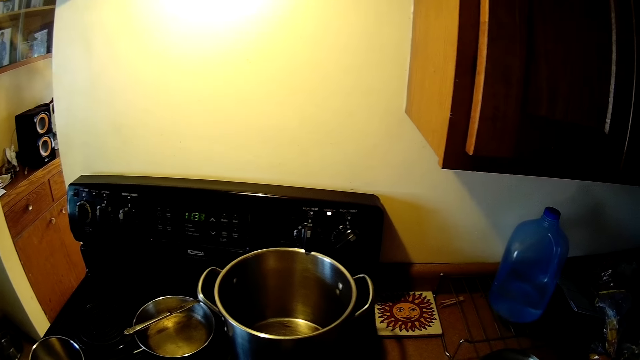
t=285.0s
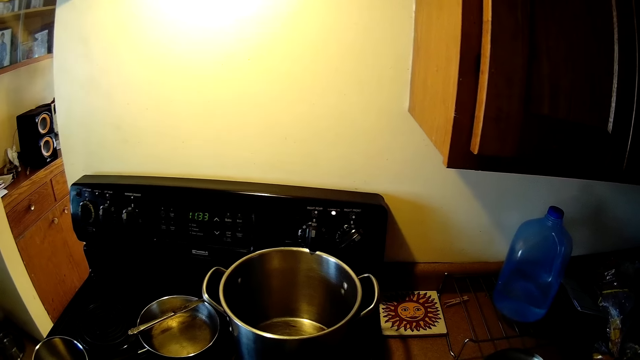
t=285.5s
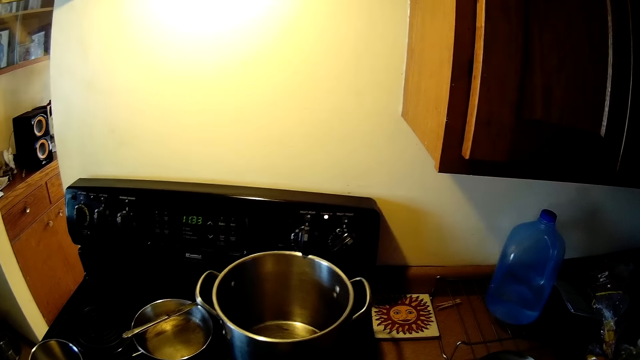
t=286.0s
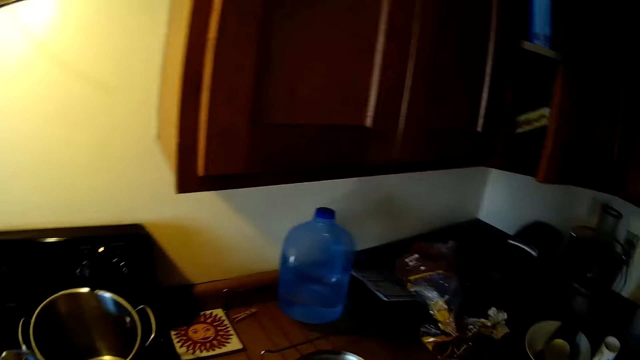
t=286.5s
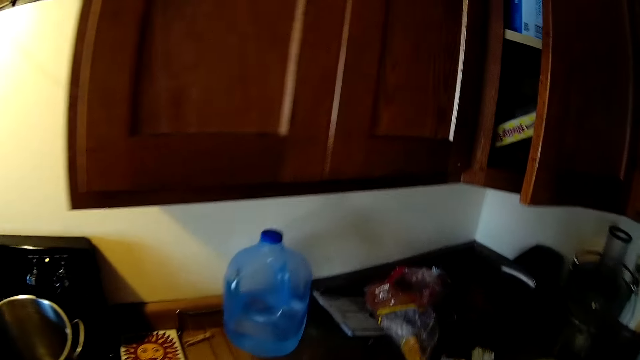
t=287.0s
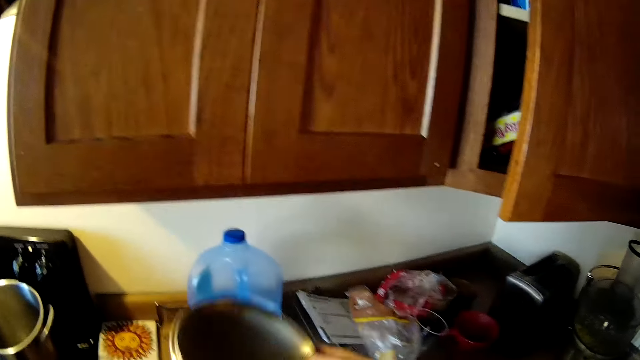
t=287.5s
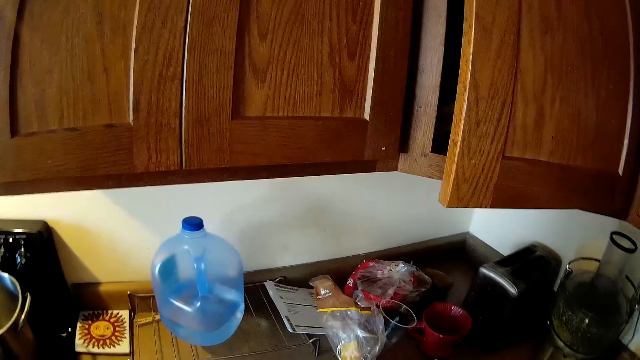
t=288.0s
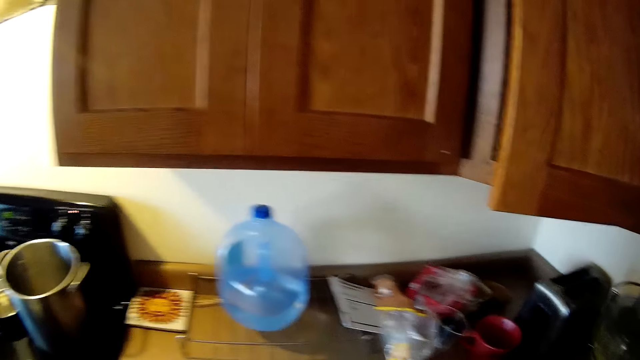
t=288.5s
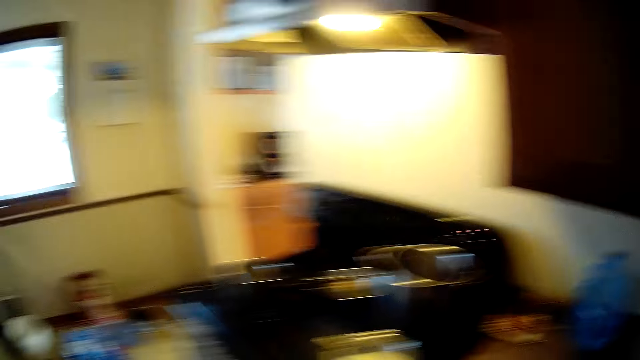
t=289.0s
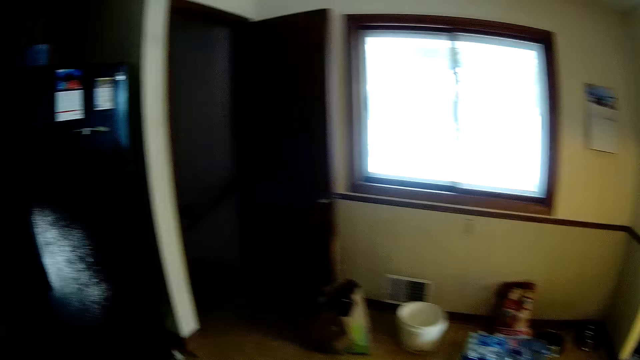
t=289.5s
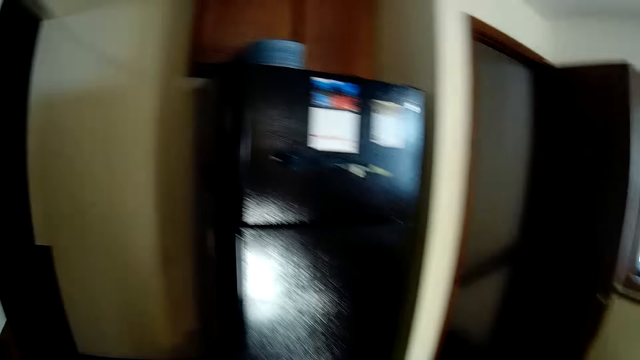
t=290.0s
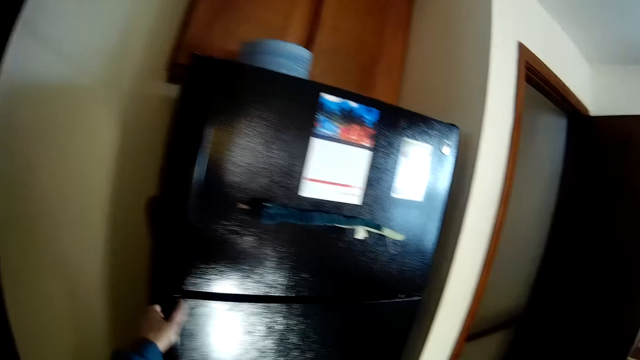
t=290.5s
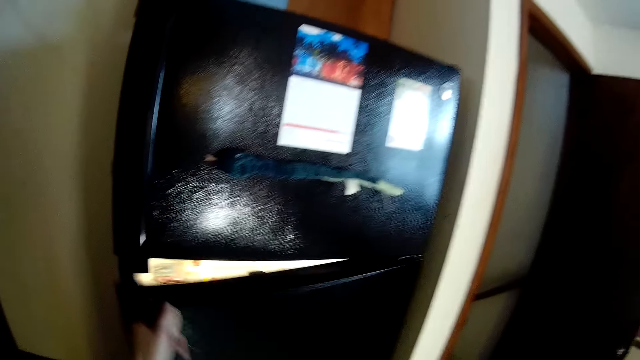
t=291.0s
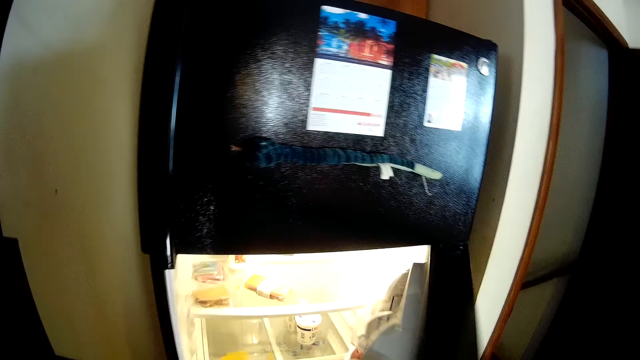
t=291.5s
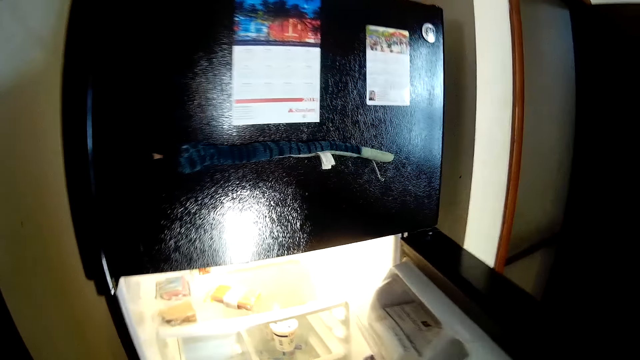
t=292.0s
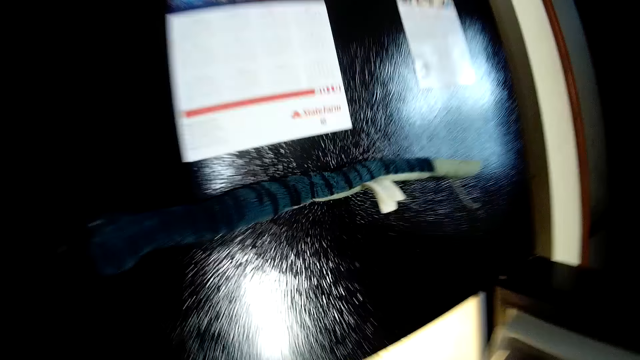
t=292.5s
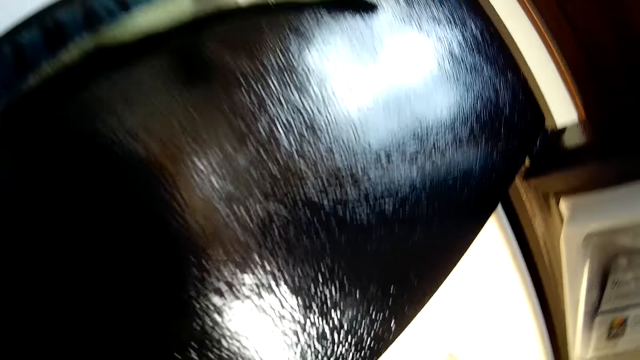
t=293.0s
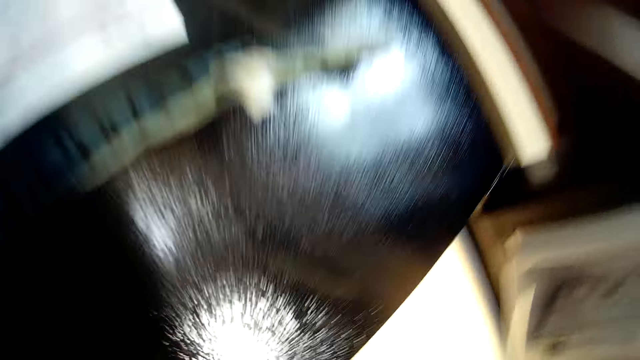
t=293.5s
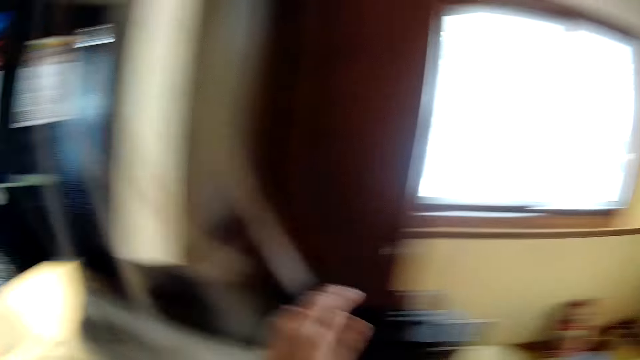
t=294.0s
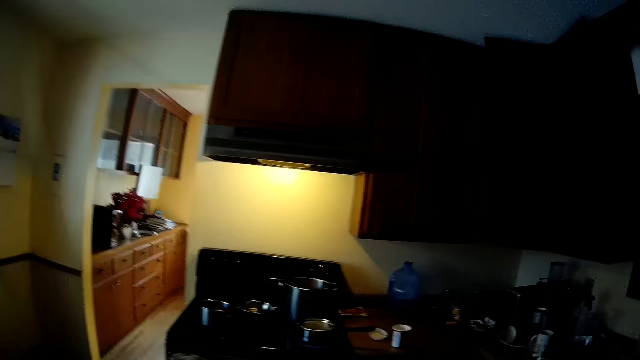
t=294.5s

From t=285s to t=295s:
The camera wearer holds a pot cover with her right hand. She opens the fridge with her left hand.

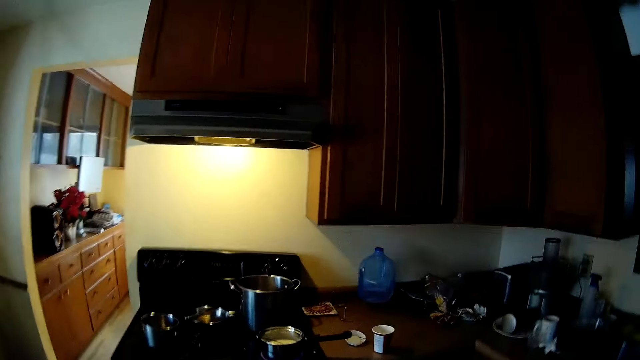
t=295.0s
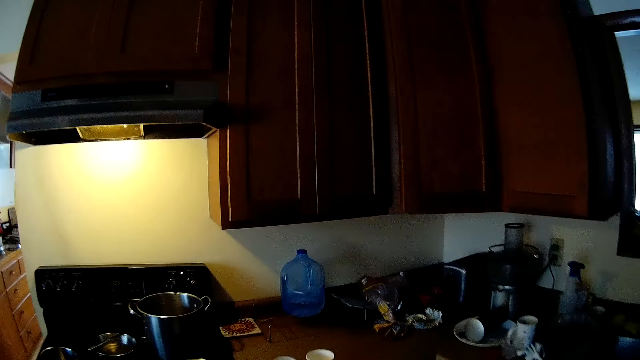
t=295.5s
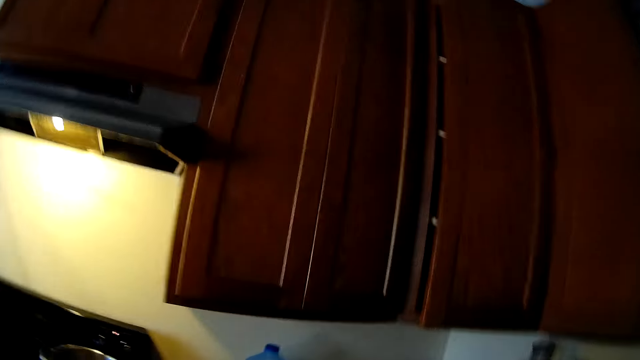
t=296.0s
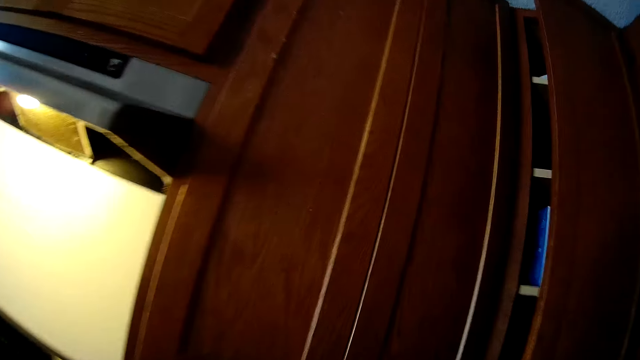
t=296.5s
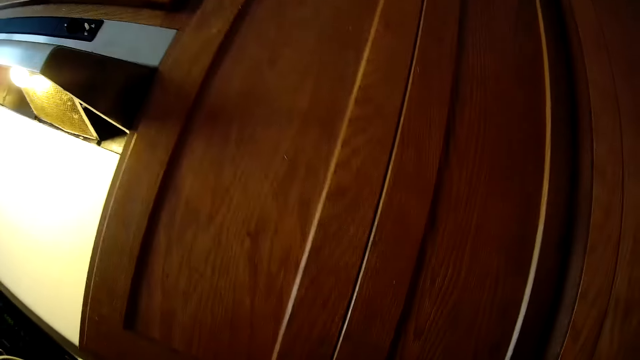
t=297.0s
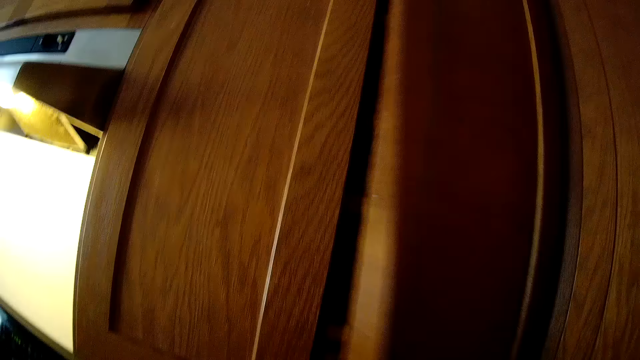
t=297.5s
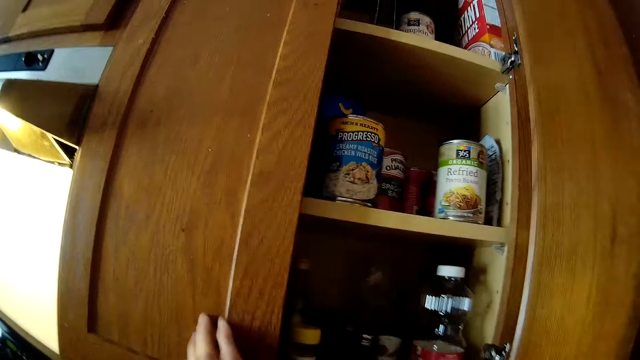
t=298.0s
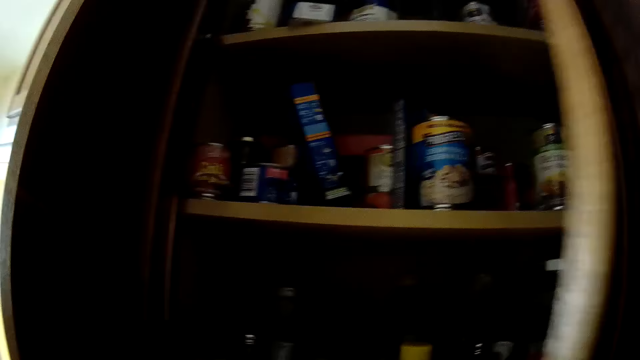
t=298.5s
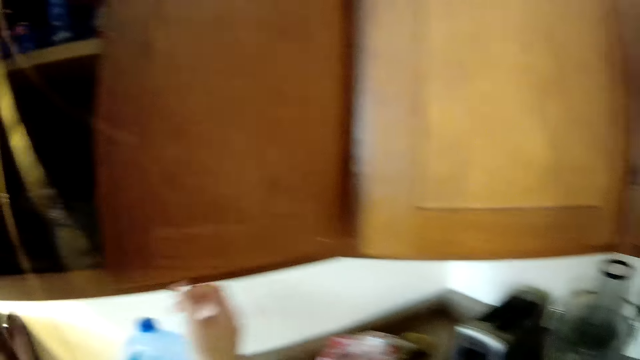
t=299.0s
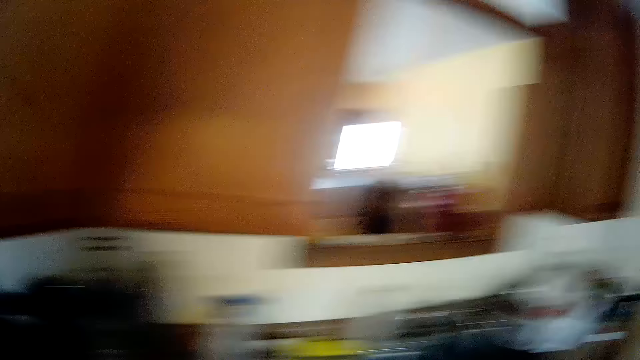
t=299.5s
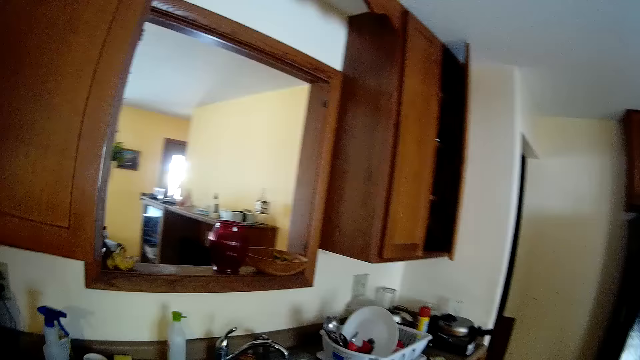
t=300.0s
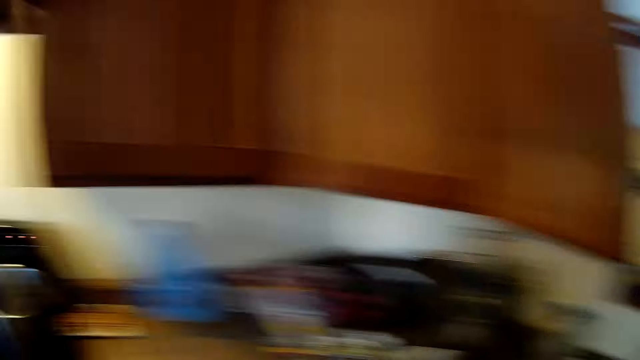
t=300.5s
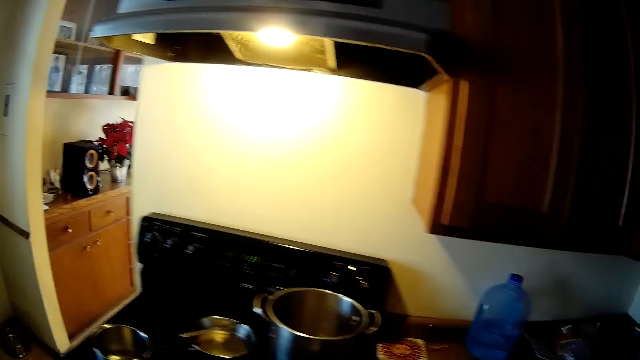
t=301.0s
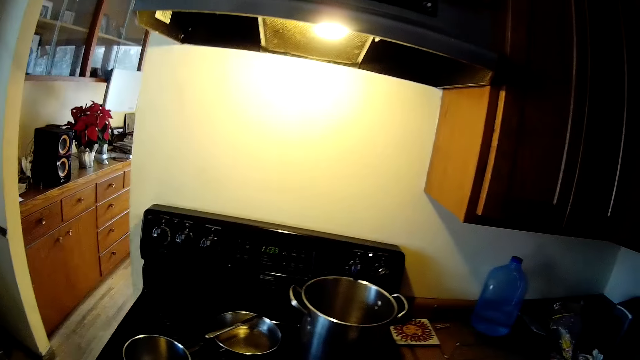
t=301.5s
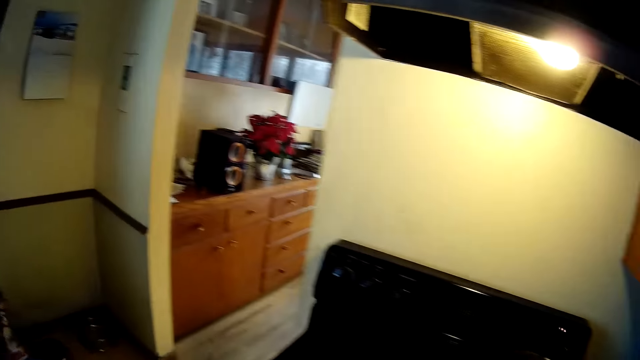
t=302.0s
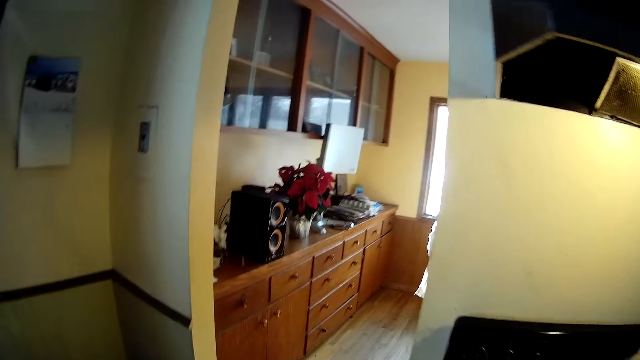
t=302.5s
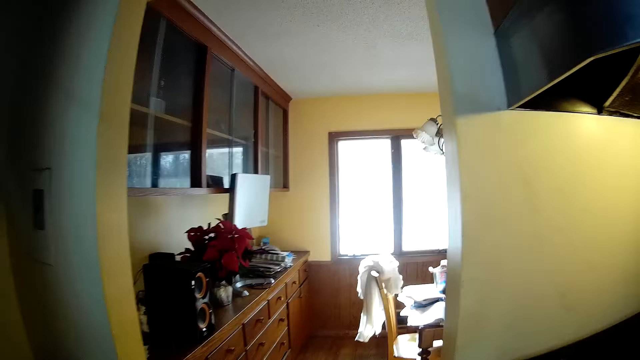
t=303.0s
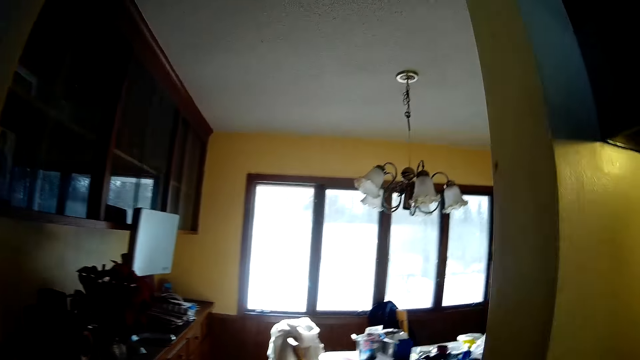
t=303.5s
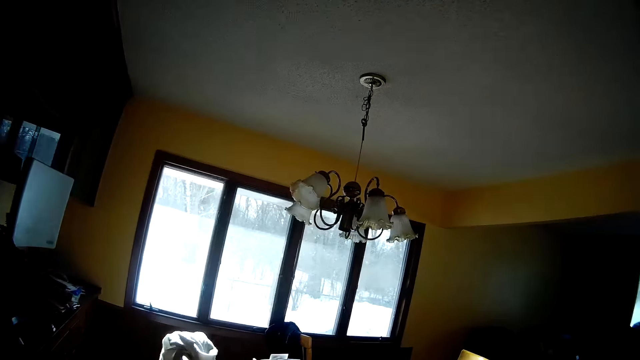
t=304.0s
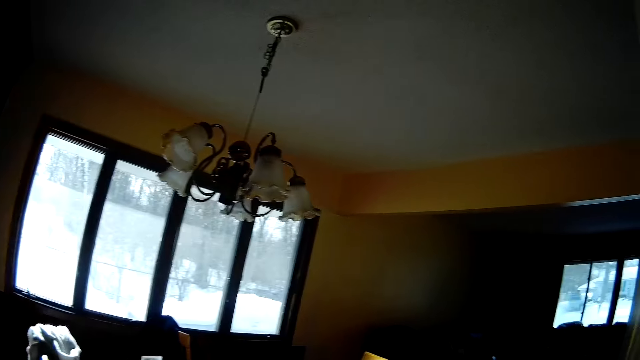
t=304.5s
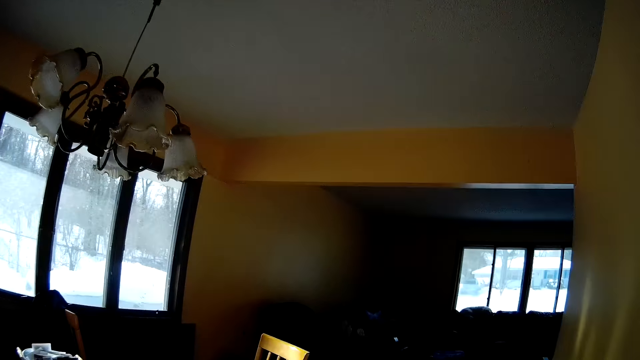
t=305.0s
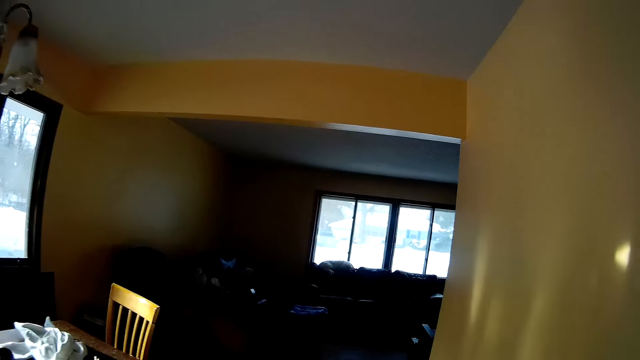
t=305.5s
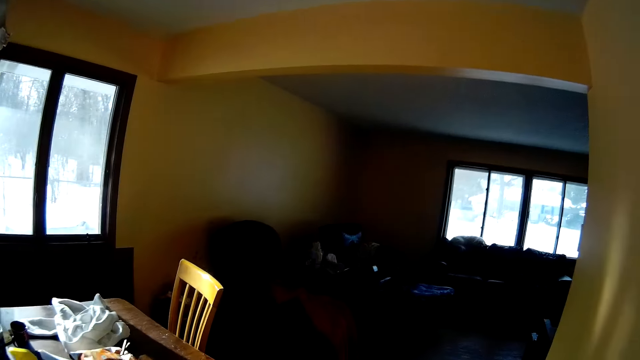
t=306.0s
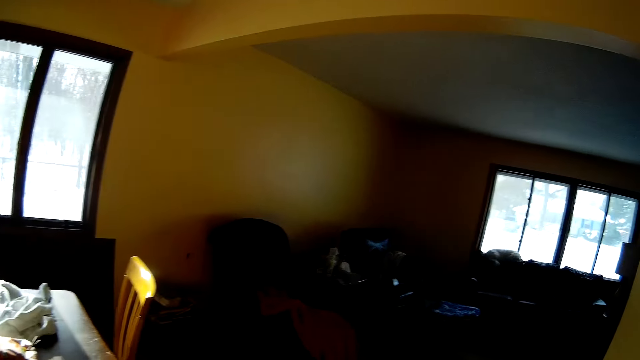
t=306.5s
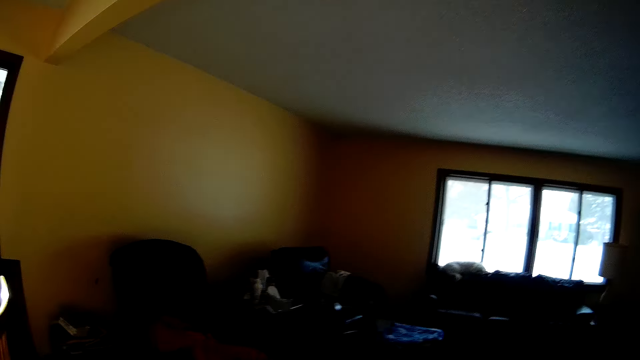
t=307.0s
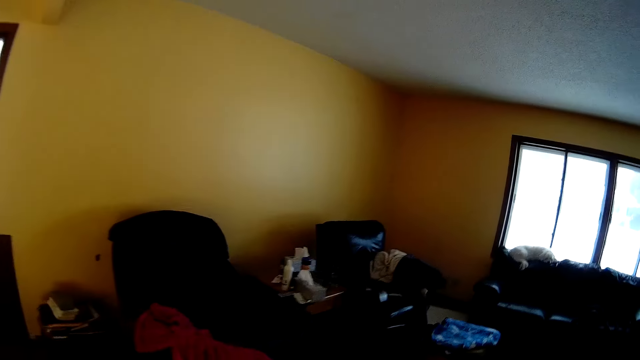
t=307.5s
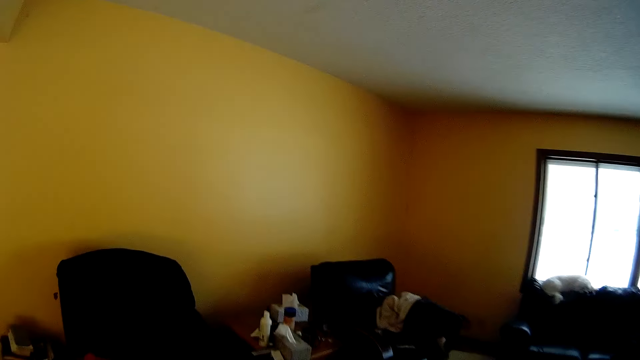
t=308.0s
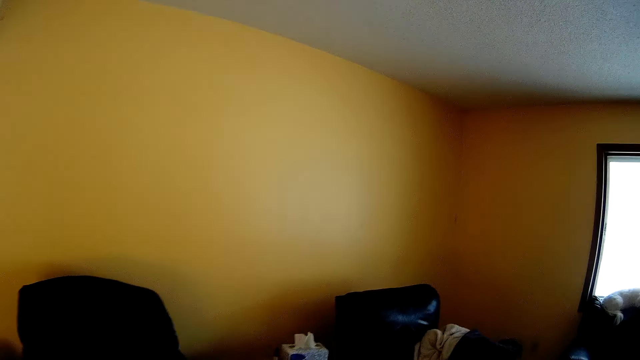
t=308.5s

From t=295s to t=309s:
The camera wearer opens a cupboard with both hands. They close the cupboard with both hands. They walk around the house towards a sitting room.
